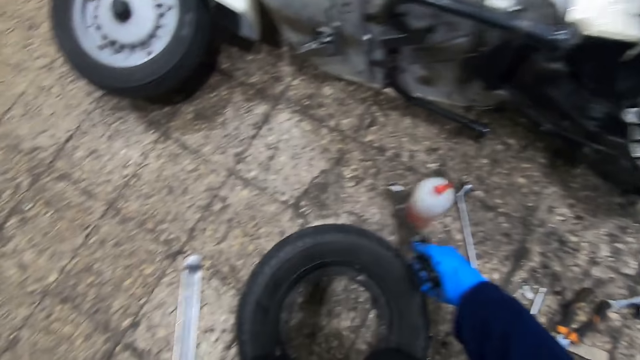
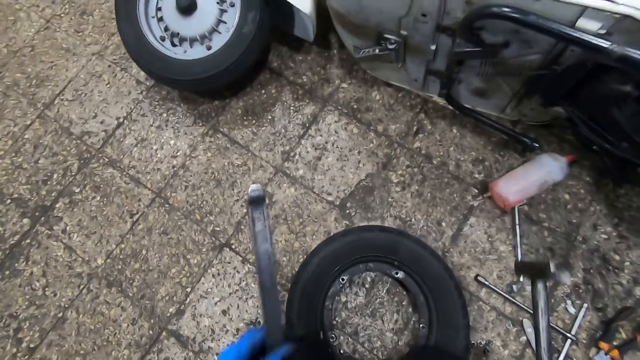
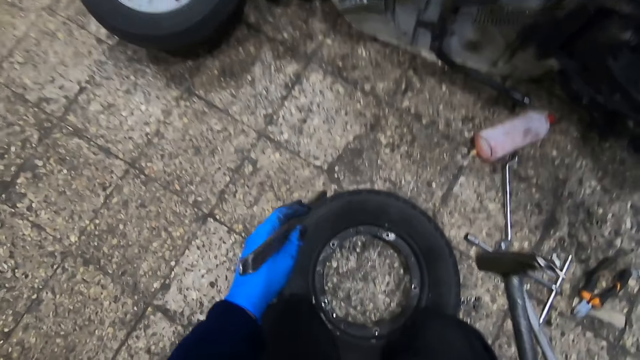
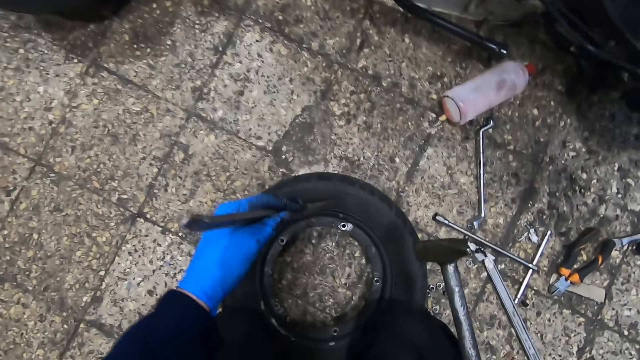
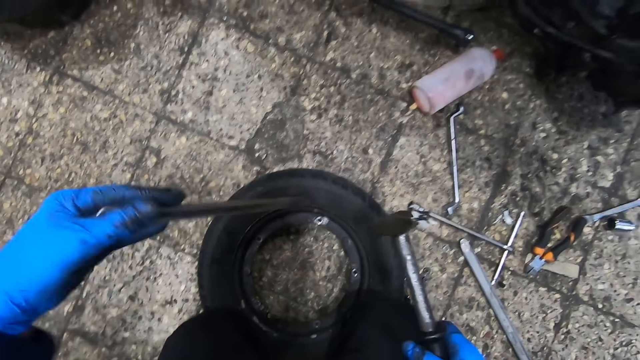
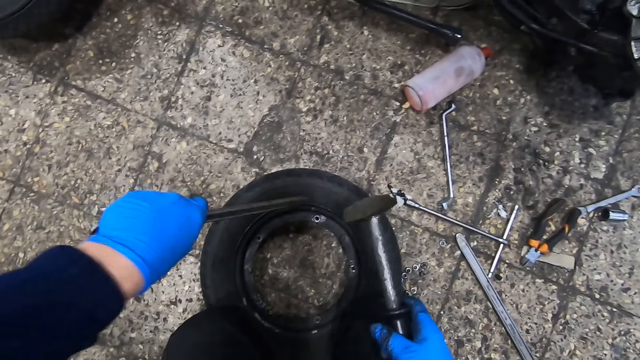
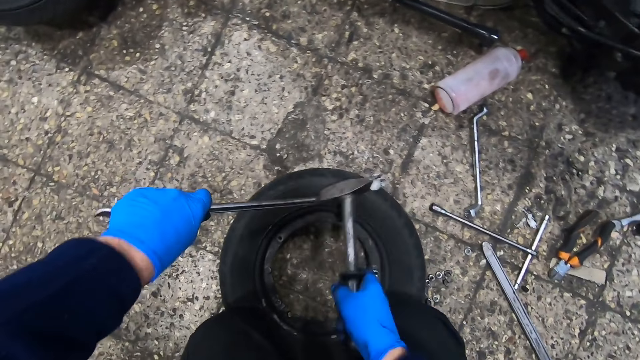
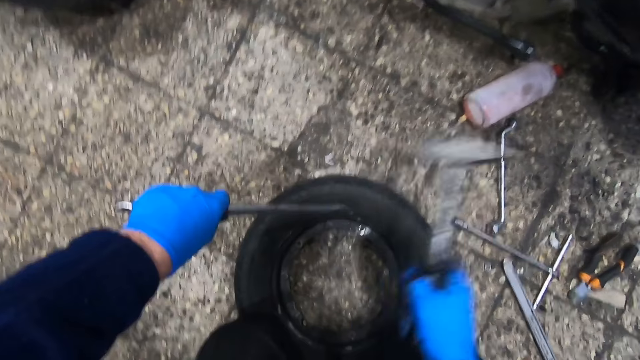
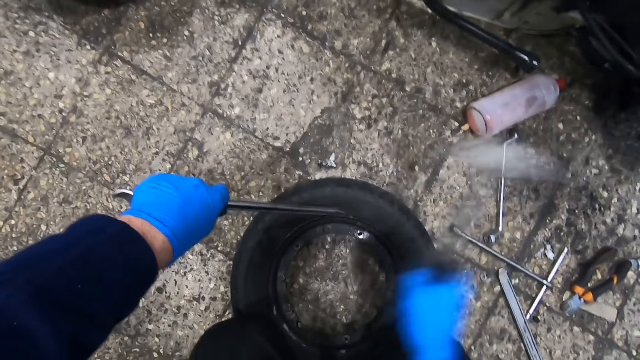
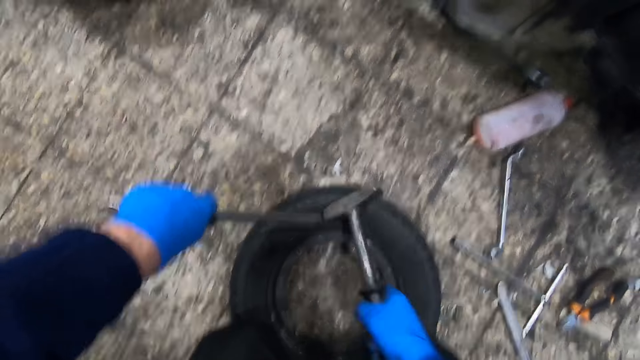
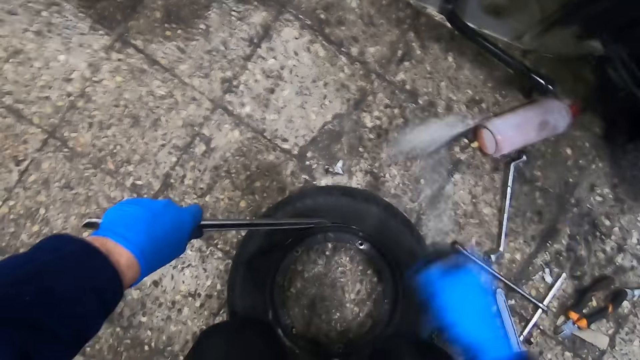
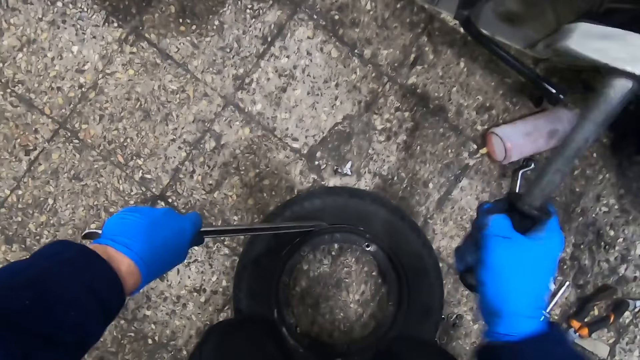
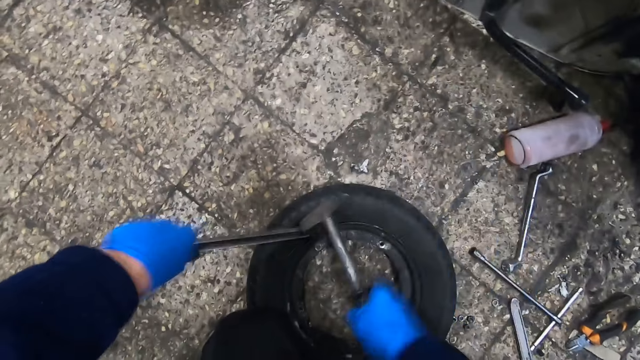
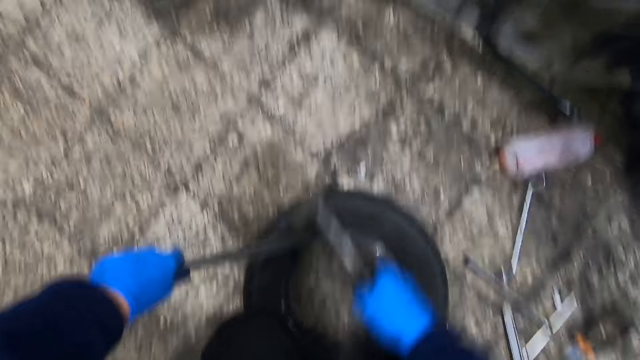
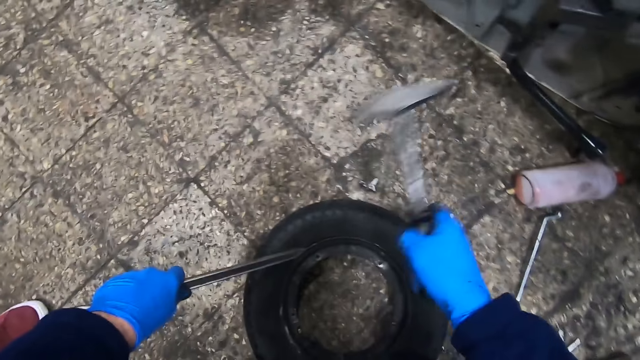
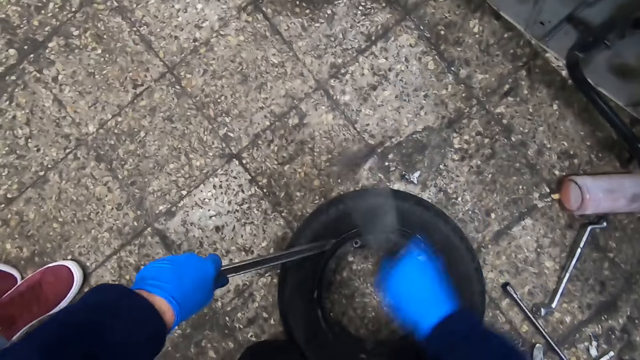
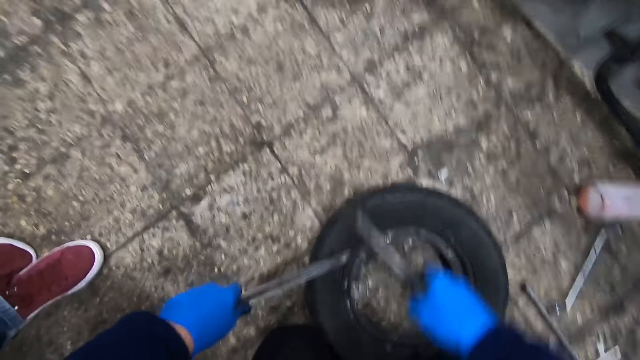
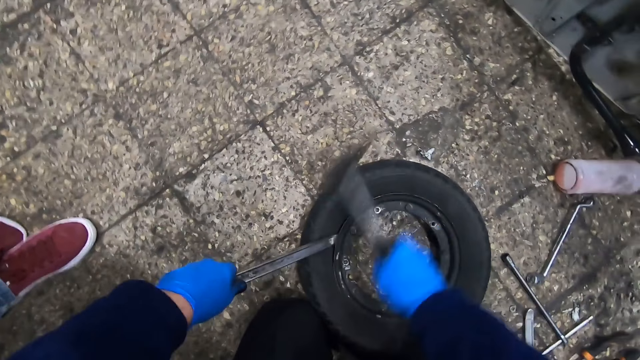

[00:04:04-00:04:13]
The camera wearer moves the bottle of liquid on the ground with the tire hammer. He fits the tire iron between the tire and the tire rim. He hits the tire iron with the tire hammer.

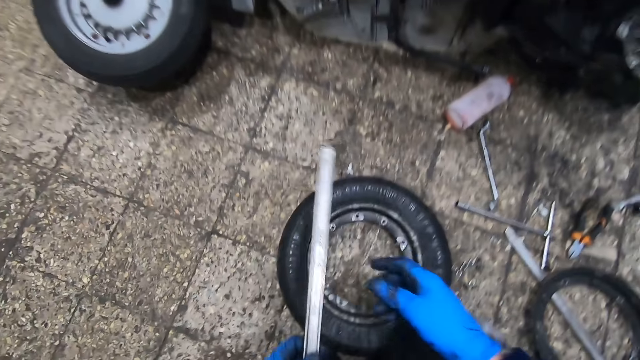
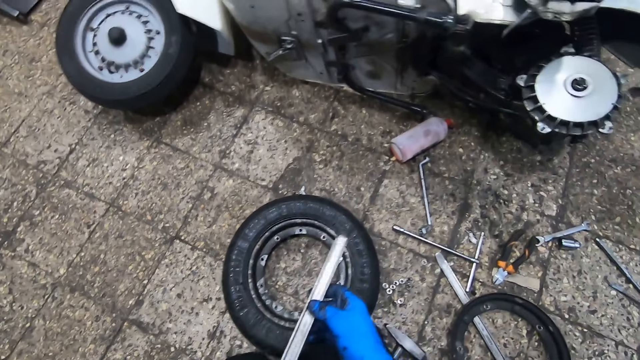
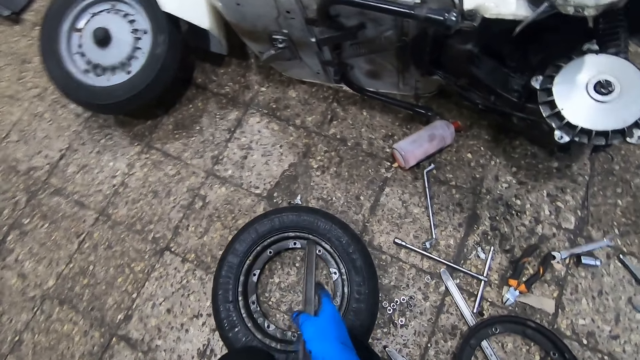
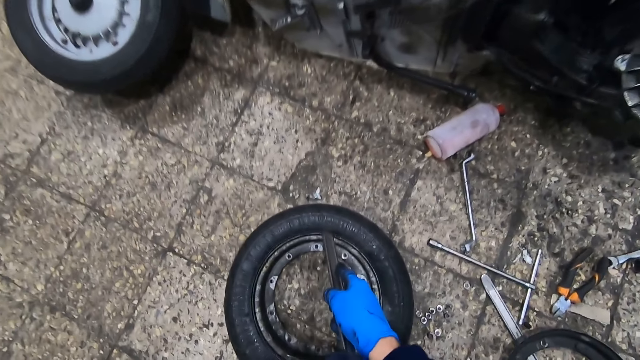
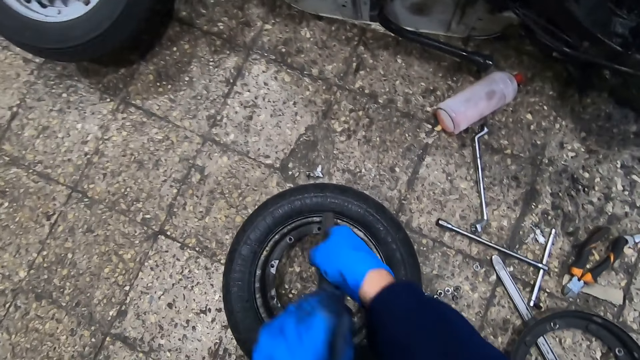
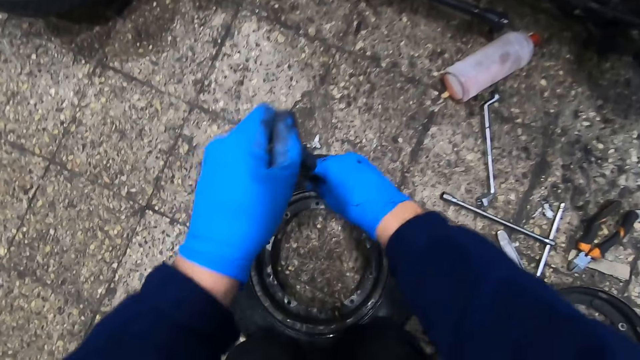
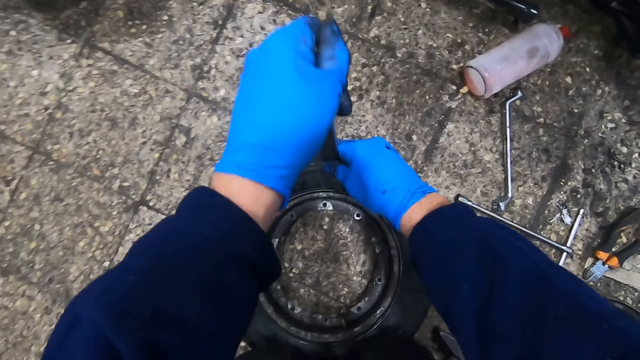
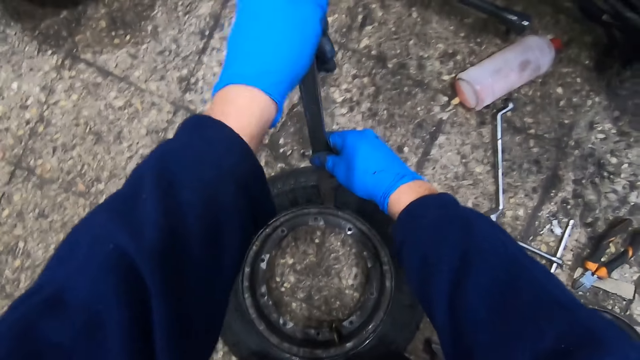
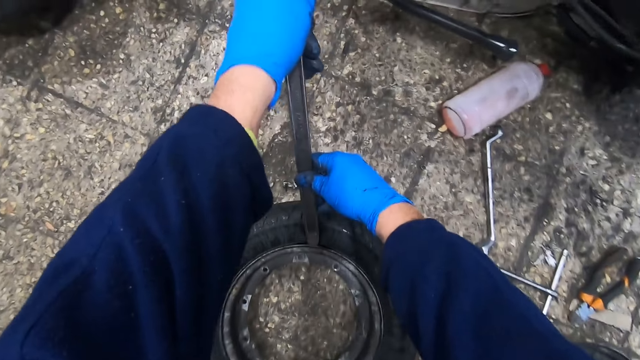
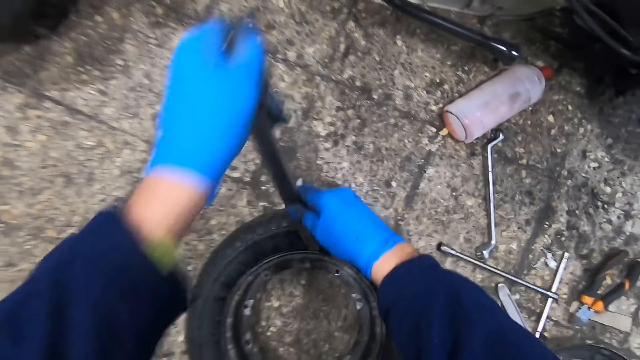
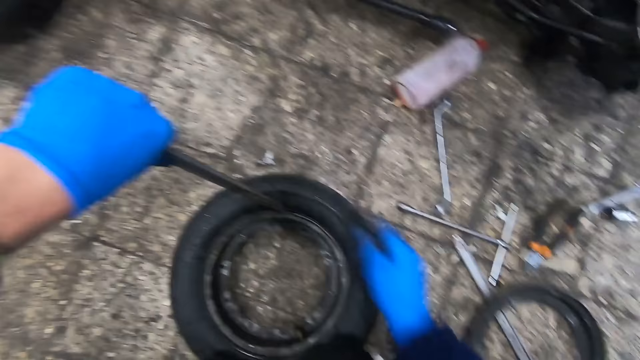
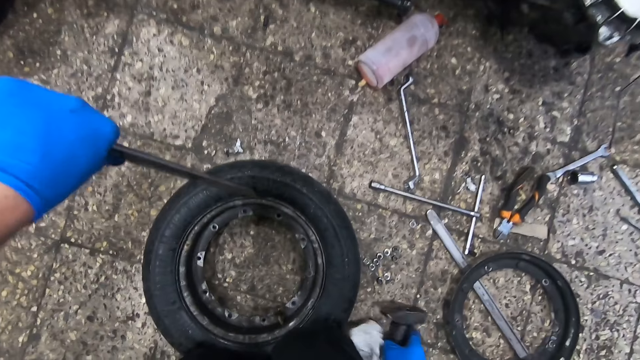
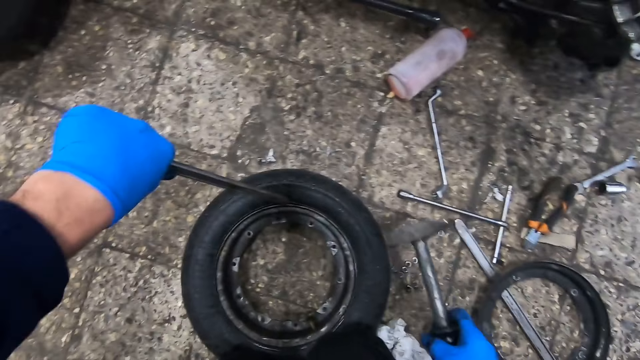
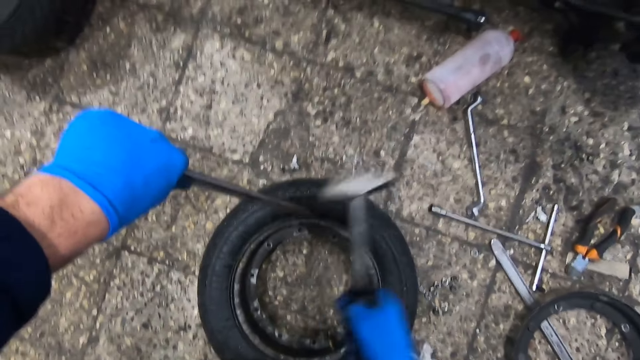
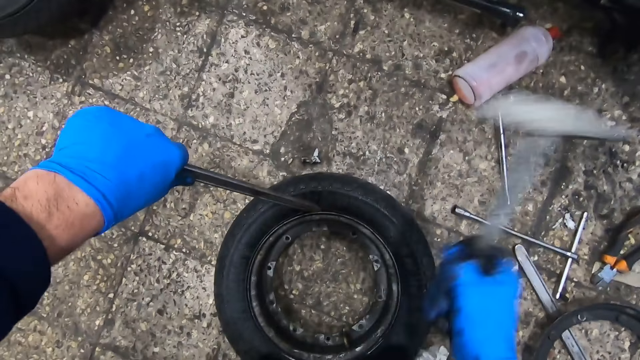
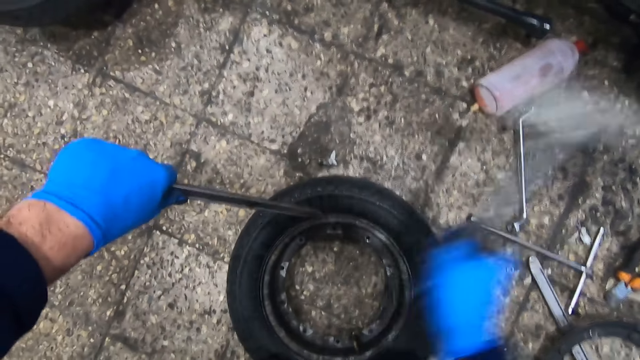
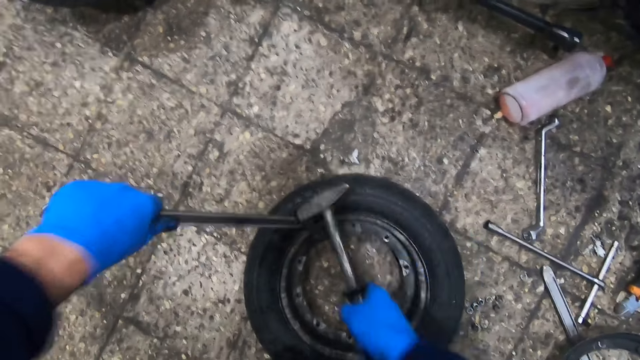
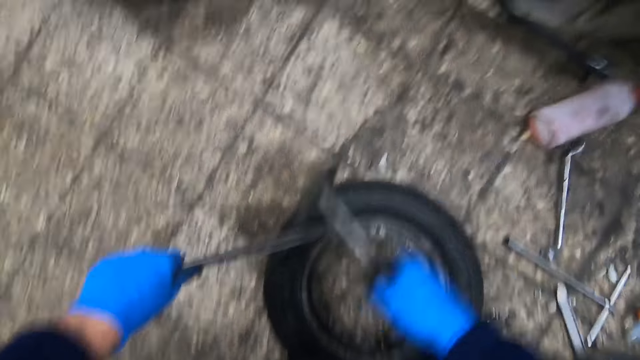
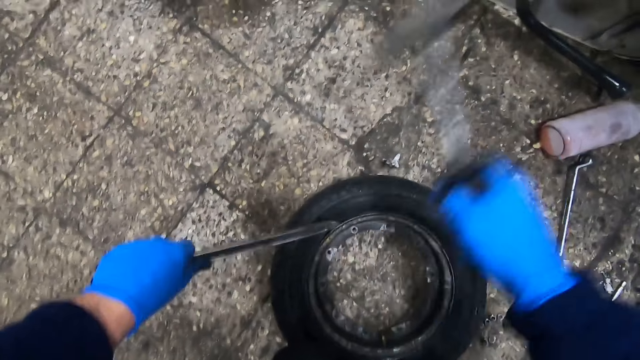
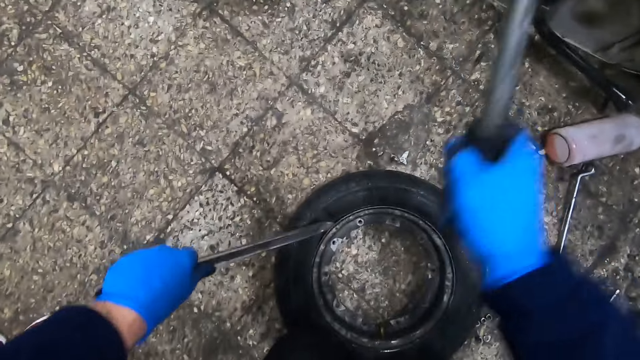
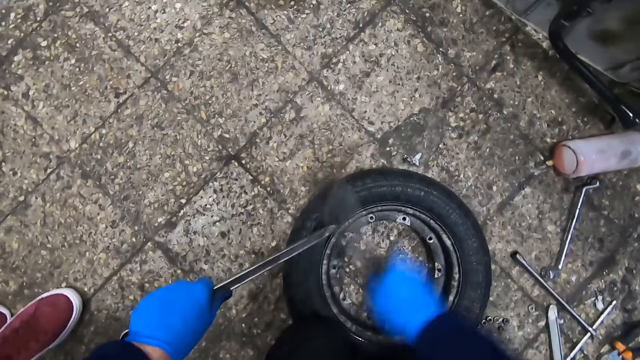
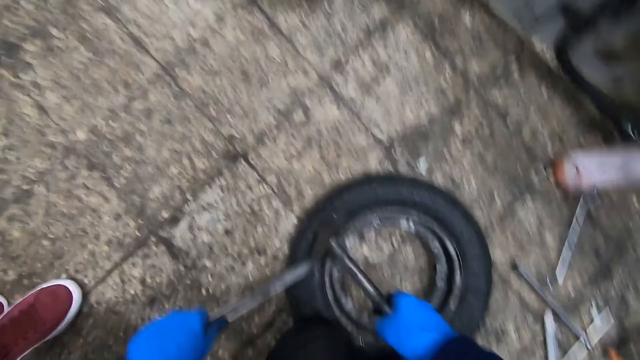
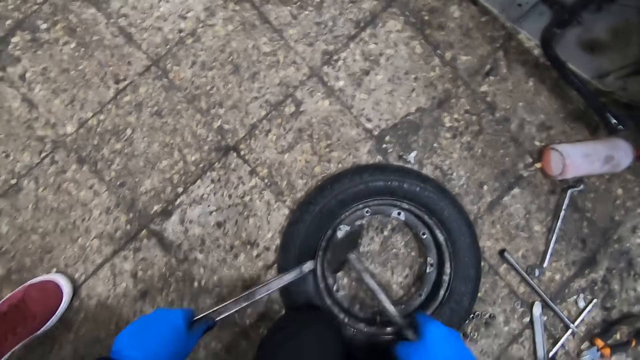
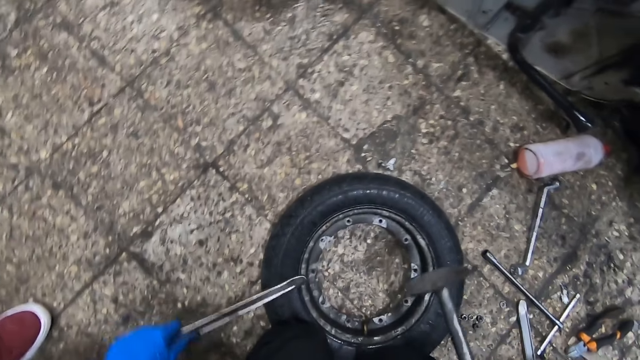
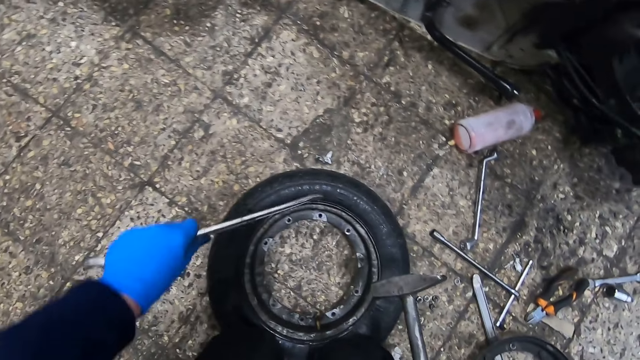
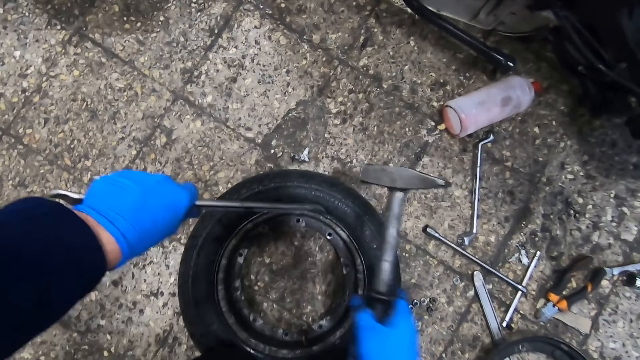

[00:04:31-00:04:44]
The camera wearer holds the tire iron with both hands. He fits the tire iron between the tire and the tire rim with both hands. He holds the tire iron with his left hand. He picks up the tire hammer from the ground with his right hand. He hits the tire hammer on the tire iron.
